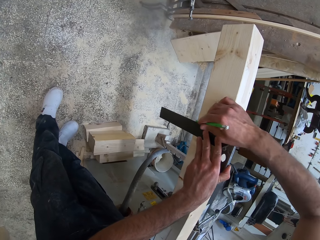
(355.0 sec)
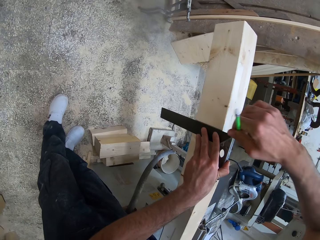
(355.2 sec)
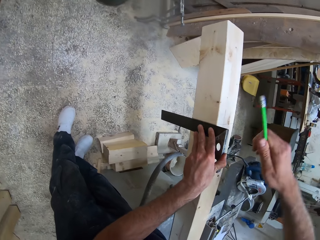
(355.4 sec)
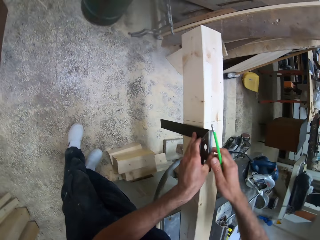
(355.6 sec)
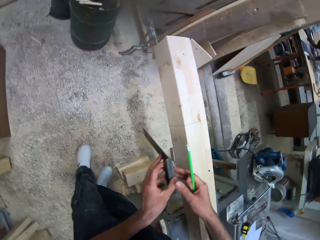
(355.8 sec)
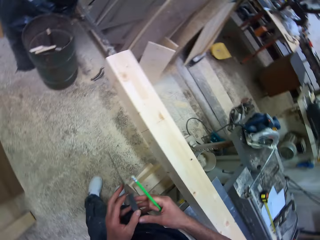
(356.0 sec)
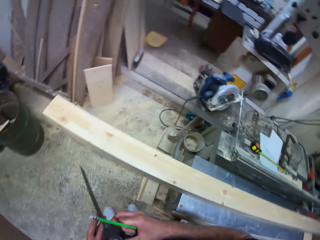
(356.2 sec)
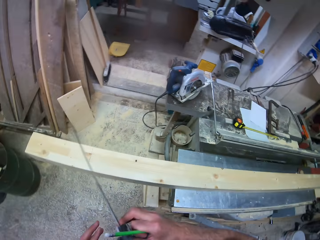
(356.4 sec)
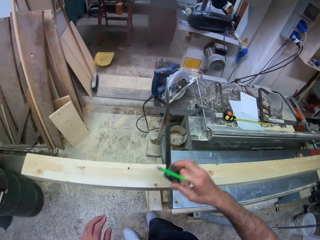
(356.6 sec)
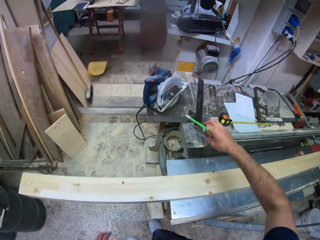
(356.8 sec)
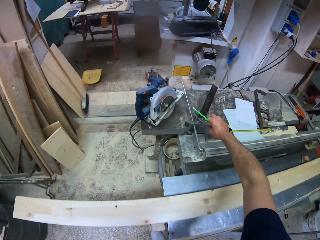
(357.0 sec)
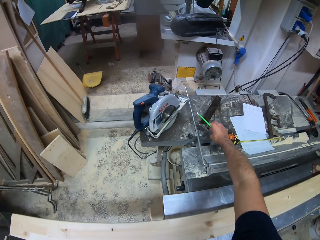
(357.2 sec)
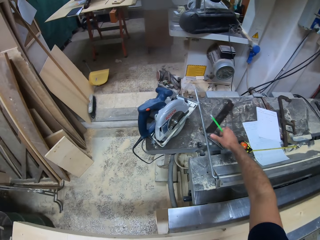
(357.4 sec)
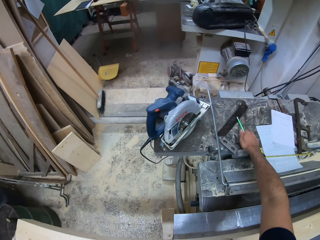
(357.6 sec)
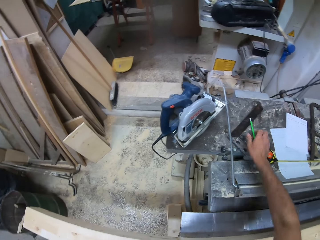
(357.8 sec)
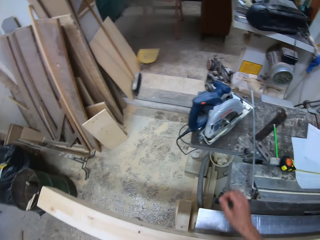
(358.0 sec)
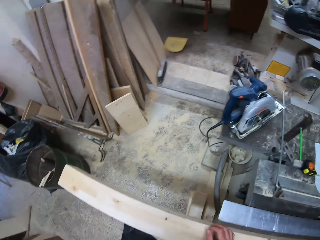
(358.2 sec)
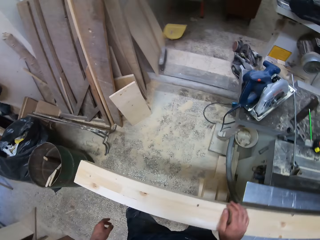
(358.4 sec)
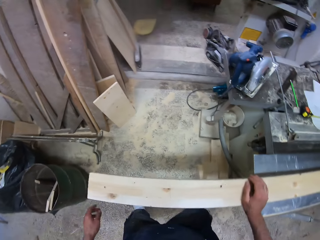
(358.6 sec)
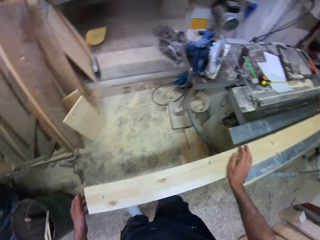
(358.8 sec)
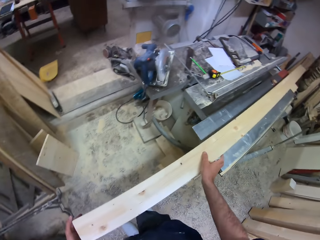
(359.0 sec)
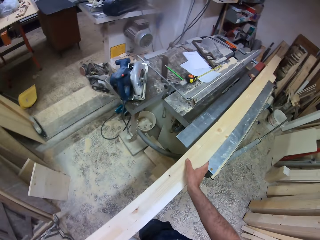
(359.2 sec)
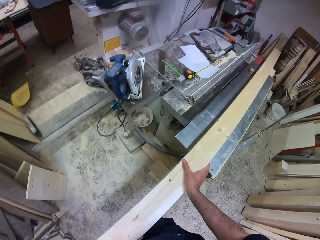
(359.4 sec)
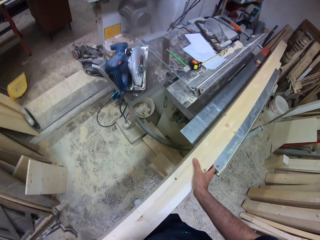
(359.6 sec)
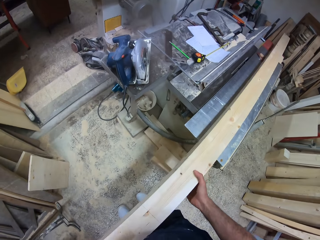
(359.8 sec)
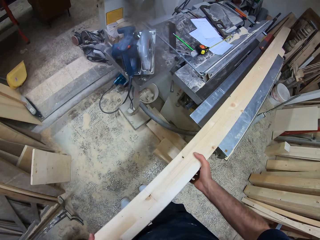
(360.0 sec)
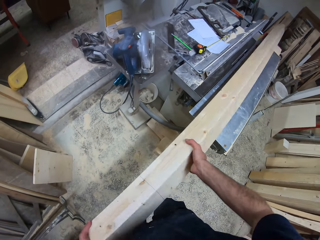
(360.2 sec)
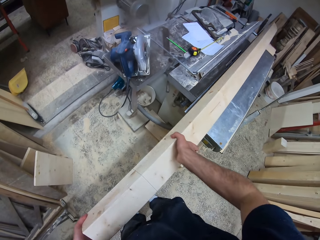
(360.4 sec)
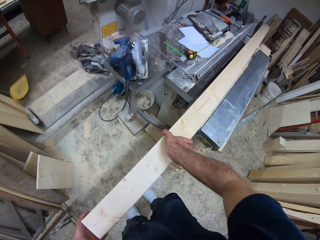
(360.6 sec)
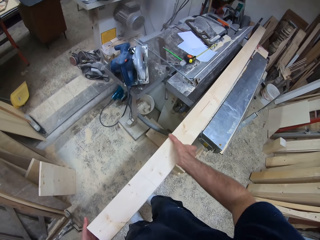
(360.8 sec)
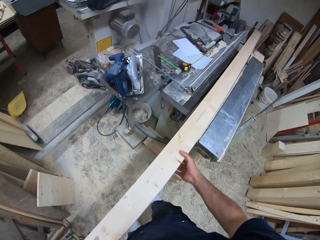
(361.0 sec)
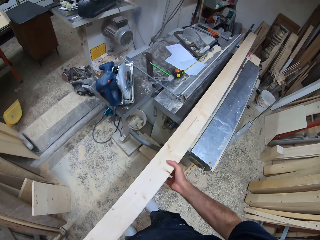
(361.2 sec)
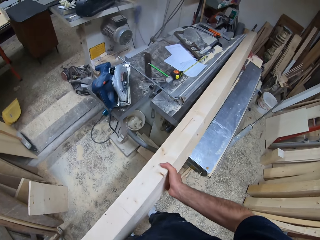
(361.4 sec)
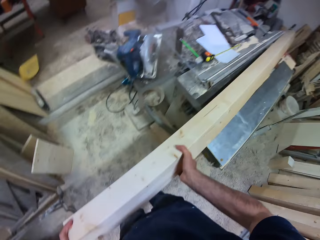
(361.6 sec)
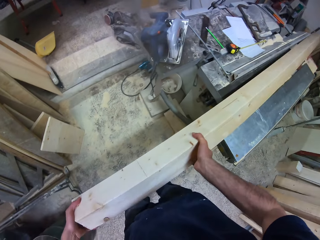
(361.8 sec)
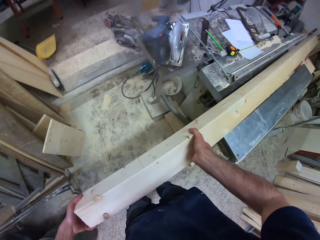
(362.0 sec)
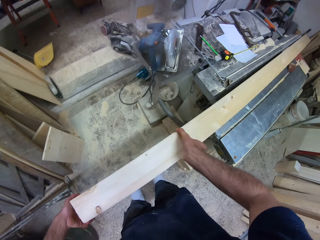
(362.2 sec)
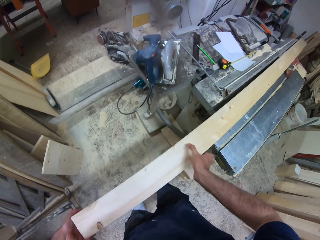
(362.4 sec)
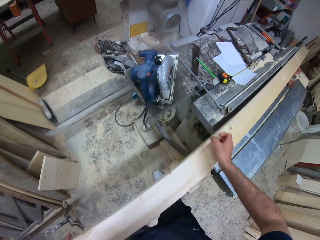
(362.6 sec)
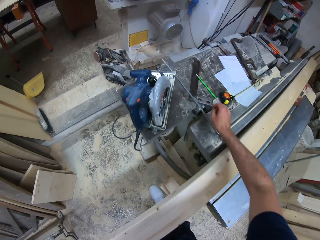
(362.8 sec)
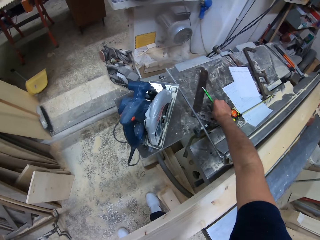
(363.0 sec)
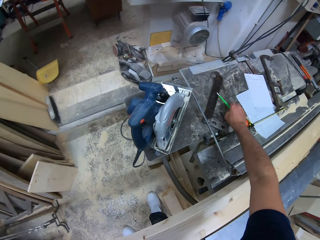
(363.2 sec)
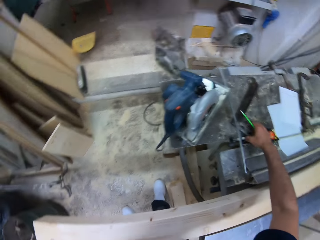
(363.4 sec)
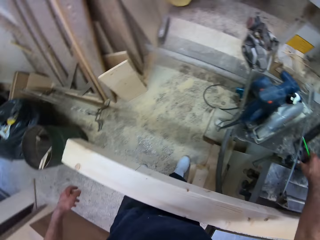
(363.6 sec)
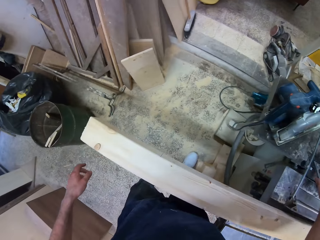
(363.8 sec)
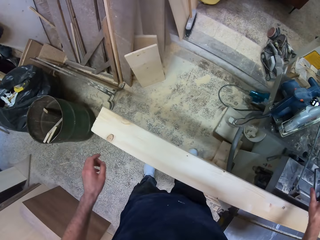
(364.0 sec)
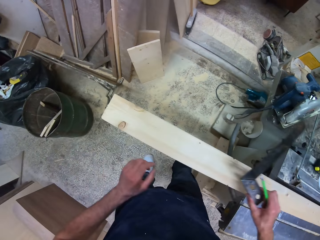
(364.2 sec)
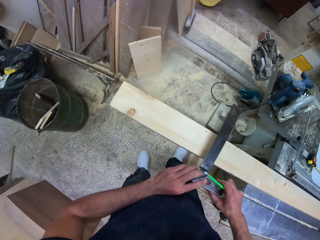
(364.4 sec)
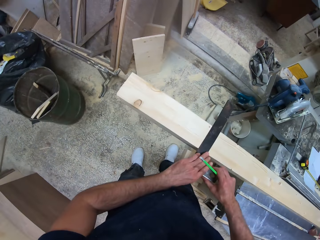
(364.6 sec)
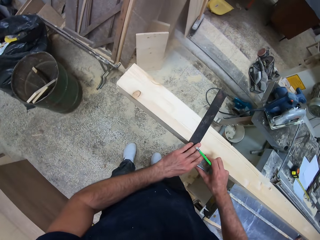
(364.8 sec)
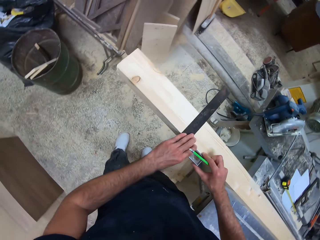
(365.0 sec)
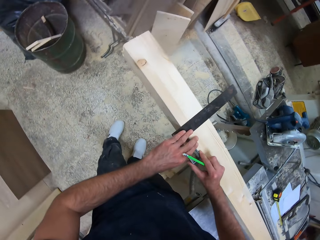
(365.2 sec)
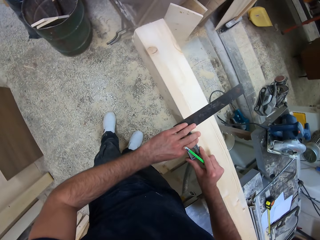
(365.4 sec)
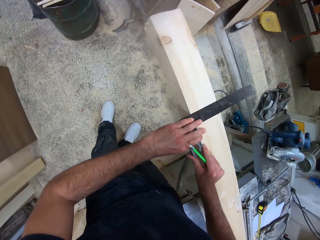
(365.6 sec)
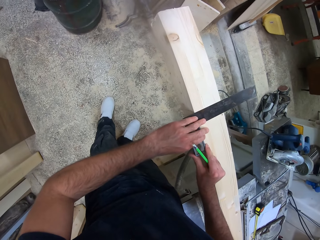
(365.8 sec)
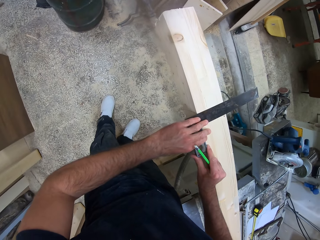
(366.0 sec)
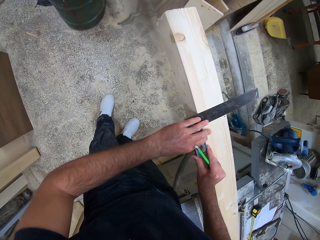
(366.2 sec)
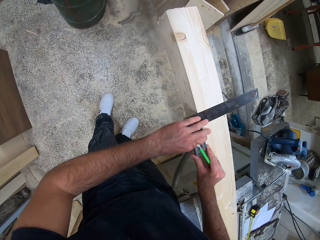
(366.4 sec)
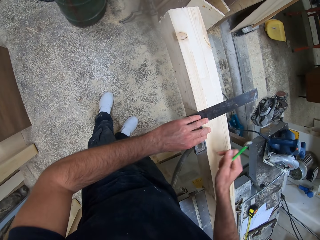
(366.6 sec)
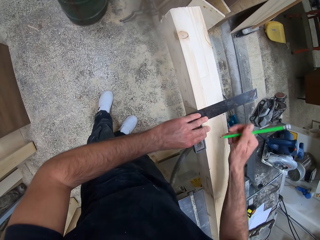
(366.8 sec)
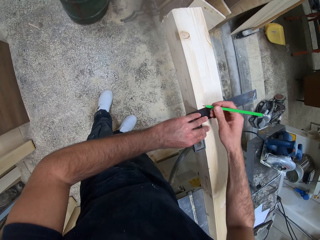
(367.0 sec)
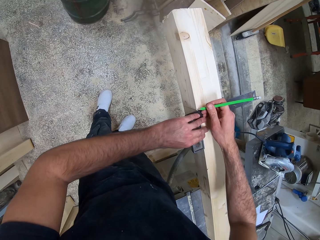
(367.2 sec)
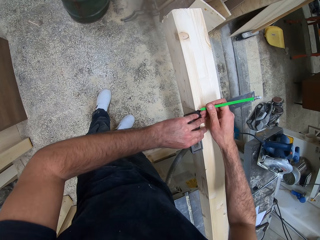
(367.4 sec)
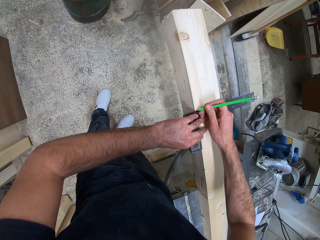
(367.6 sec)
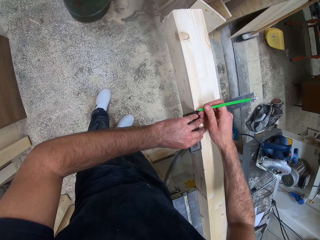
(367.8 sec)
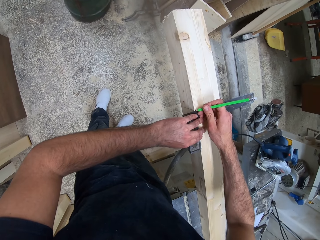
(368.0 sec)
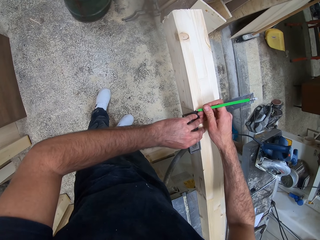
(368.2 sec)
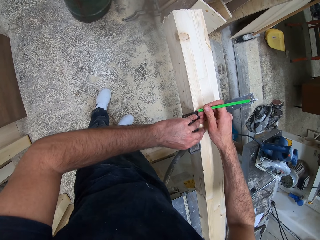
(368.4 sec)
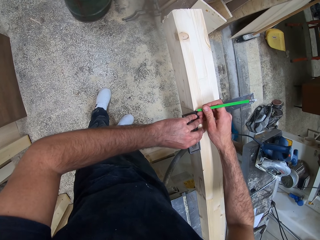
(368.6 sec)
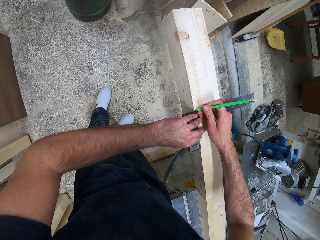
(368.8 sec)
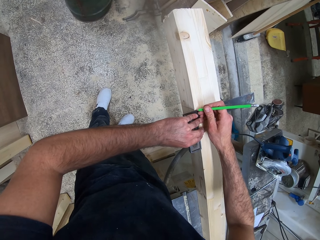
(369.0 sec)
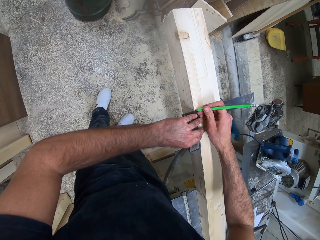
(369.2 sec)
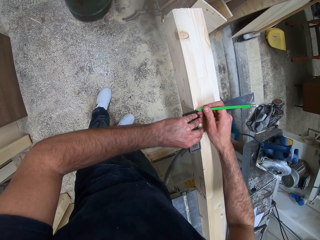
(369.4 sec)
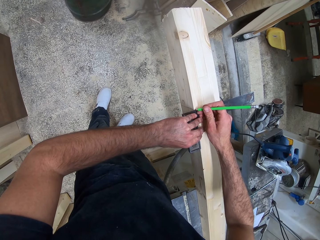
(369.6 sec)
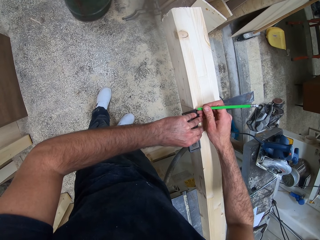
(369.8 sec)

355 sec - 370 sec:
The camera wearer drops the try square on the wood cutting machine. They drop the pencil on the wood cutting machine. They turn the timber on the work bench. They pick up the pencil from the wood cutting machine. They pick up the try square from the wood cutting machine. They measure the timber with the try square. They place the try square on the piece of wood. They mark the piece of wood with the pencil.

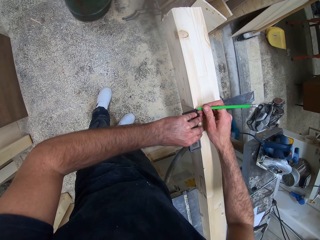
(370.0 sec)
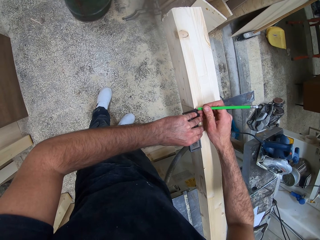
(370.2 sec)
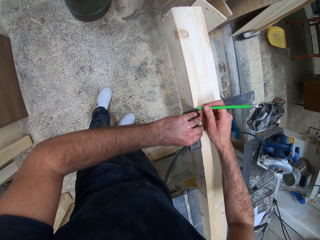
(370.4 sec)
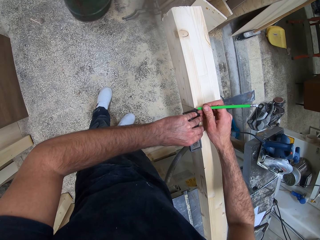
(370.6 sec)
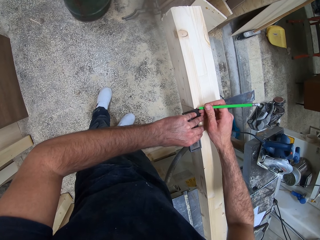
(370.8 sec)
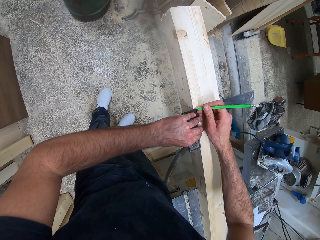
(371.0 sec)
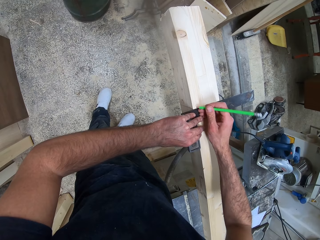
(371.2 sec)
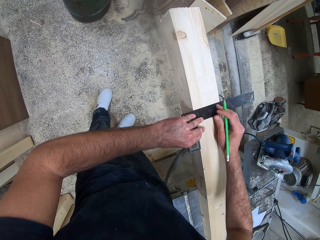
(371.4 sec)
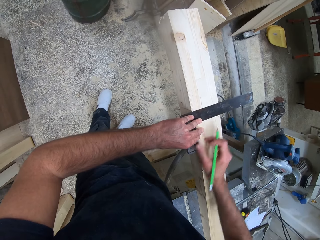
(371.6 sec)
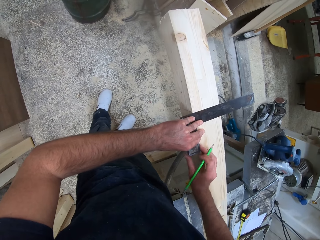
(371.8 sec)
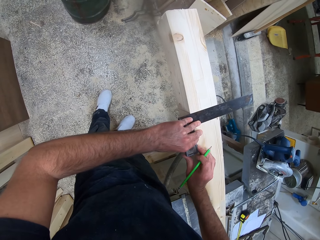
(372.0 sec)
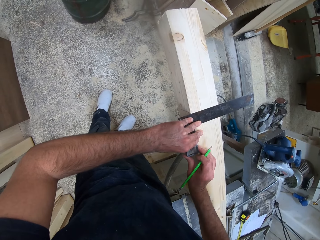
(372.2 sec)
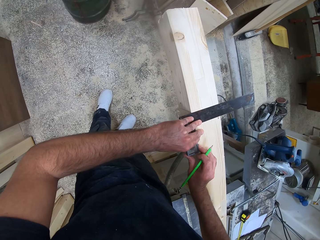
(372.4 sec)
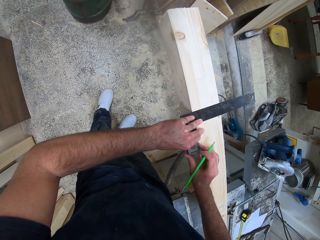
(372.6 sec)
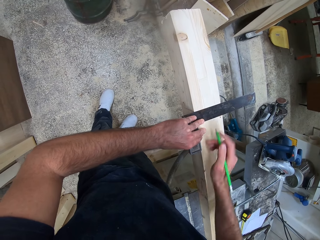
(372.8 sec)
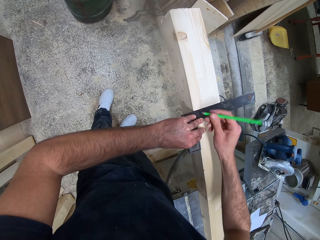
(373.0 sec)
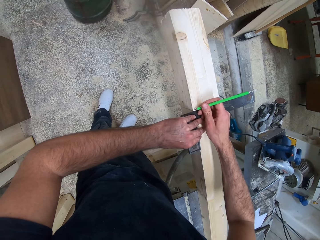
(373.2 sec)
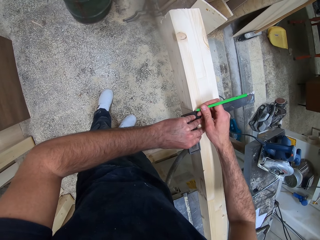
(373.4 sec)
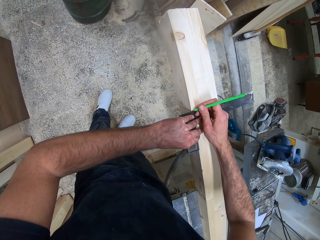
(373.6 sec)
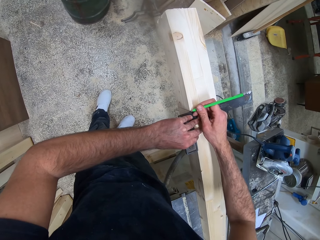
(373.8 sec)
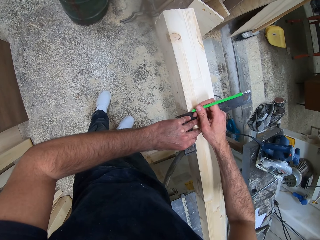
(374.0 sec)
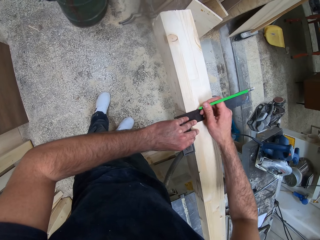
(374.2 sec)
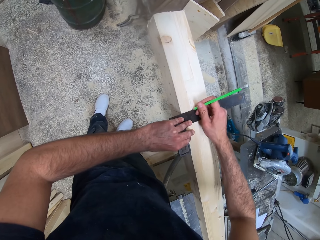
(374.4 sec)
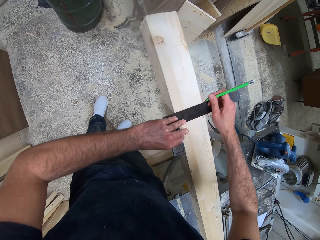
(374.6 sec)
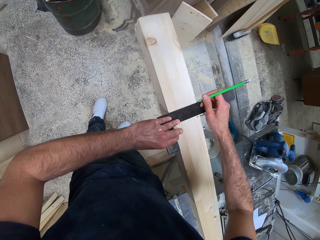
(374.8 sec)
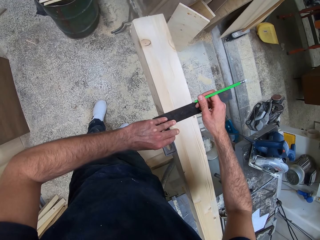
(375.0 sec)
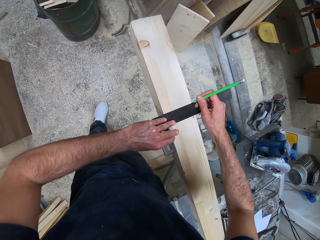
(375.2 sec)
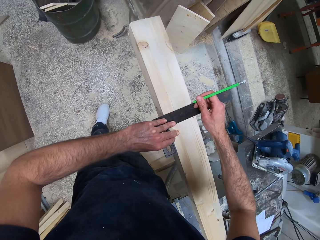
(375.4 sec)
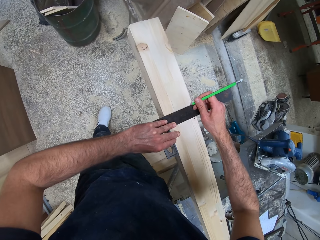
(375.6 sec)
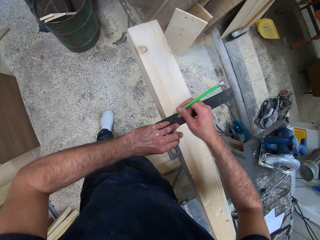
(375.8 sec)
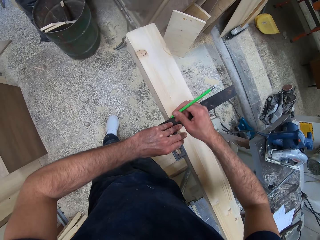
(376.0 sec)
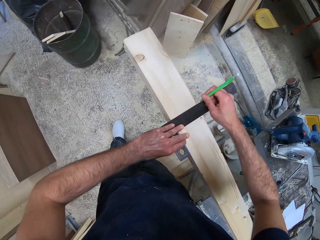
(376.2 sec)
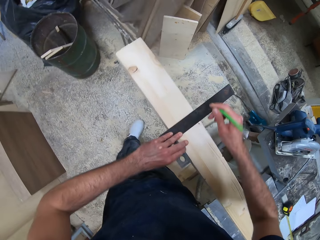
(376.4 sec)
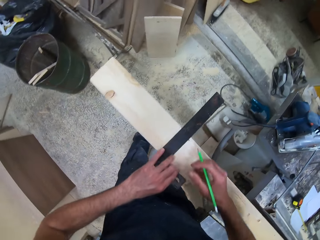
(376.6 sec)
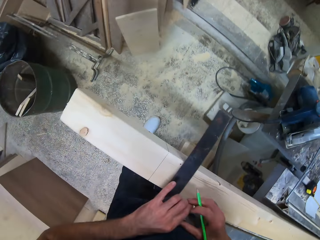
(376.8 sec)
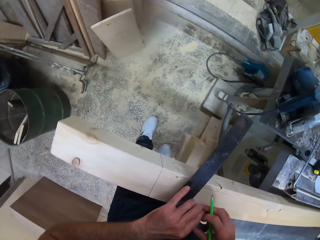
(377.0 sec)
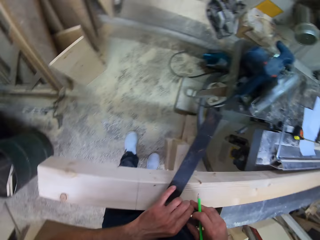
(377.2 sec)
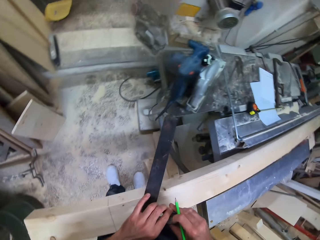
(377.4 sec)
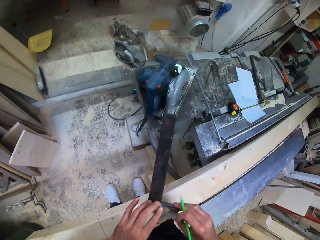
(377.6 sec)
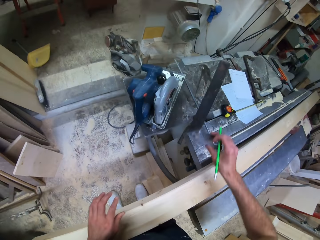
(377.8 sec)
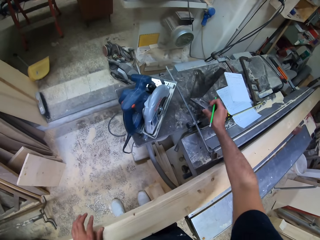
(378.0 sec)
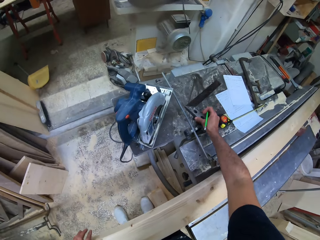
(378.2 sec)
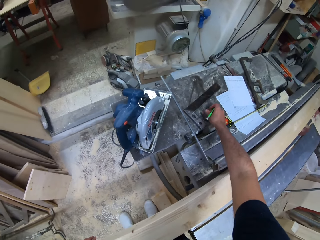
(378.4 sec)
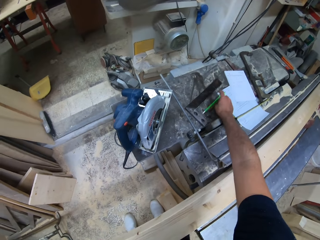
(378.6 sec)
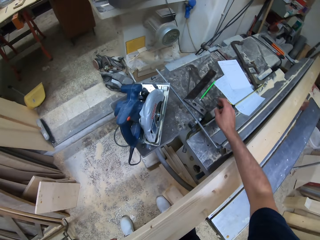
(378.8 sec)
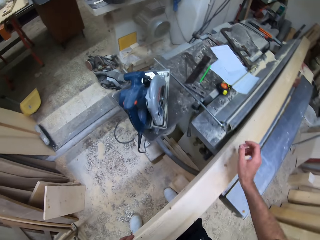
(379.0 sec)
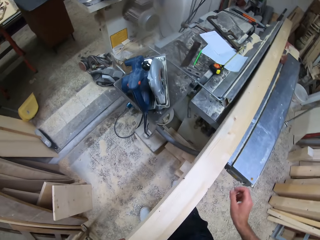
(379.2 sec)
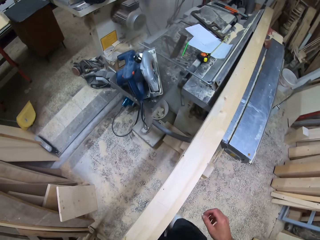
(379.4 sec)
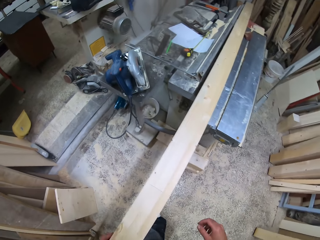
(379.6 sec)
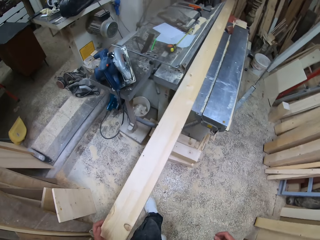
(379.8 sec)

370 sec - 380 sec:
The camera wearer adjusts the try square on the piece of wood. They mark the piece of wood with the pencil. They drop the try square on the wood cutting machine. They drop the pencil on the wood cutting machine.
